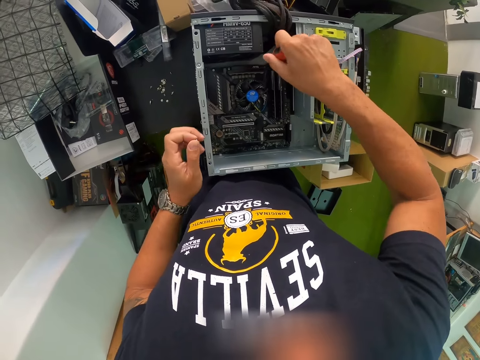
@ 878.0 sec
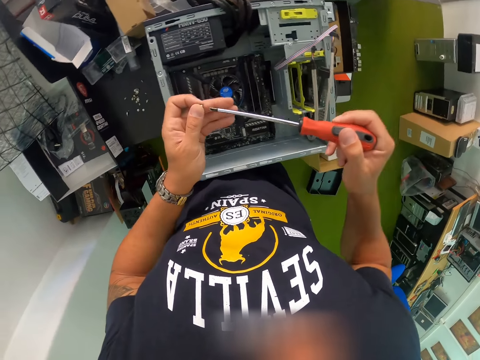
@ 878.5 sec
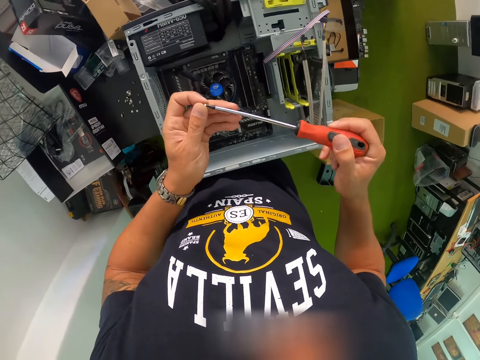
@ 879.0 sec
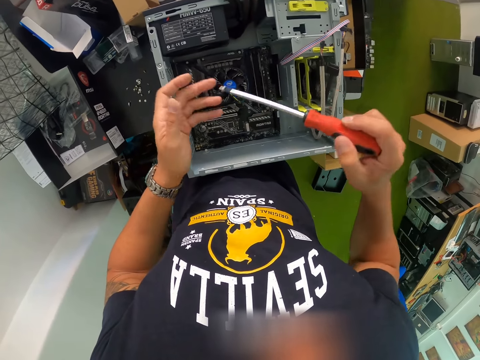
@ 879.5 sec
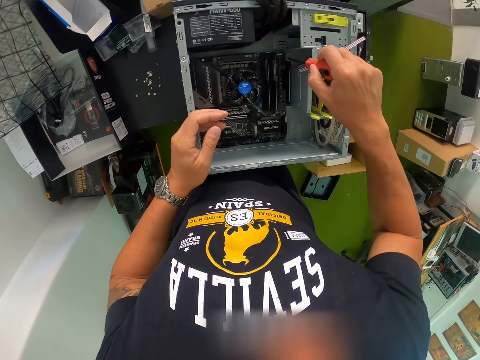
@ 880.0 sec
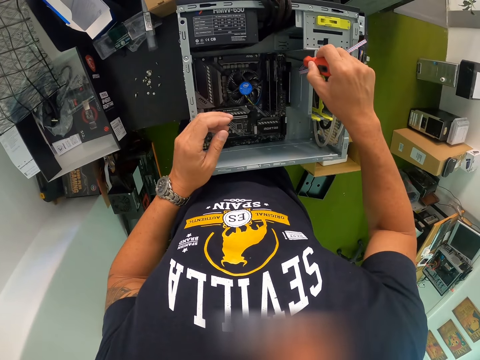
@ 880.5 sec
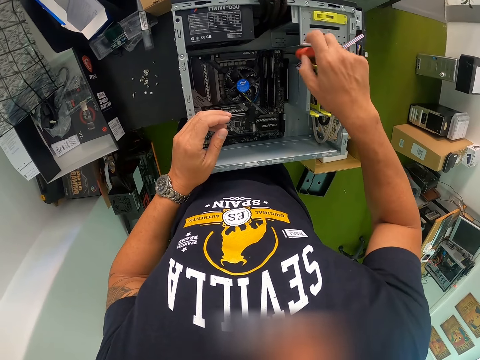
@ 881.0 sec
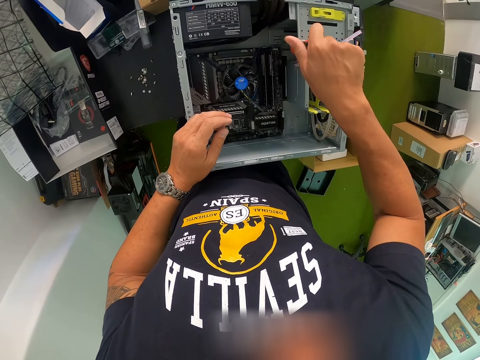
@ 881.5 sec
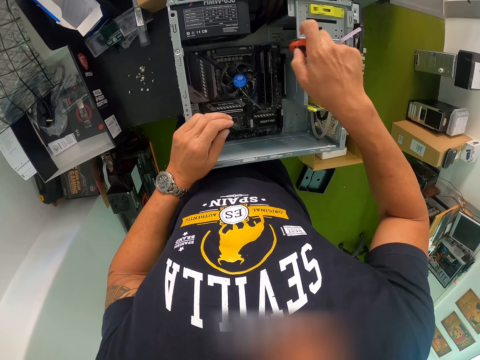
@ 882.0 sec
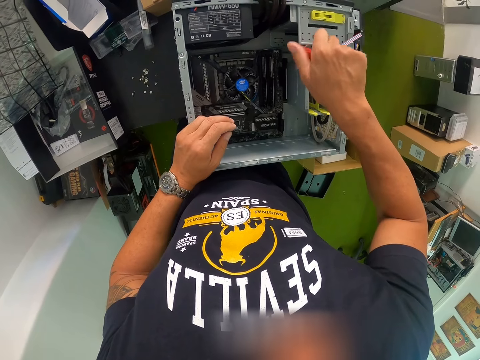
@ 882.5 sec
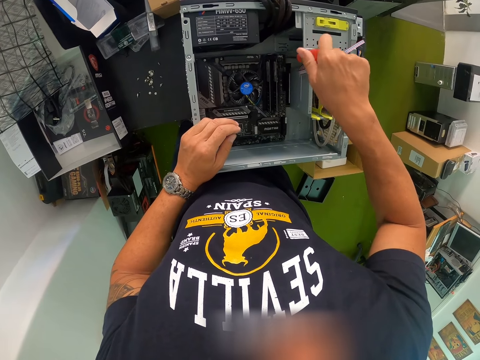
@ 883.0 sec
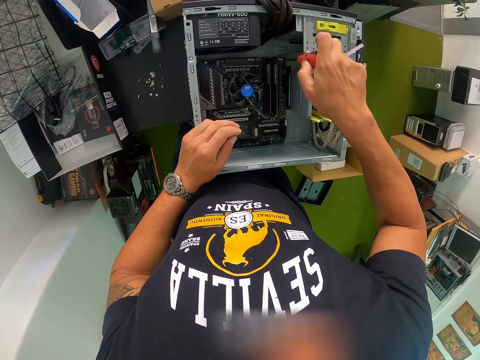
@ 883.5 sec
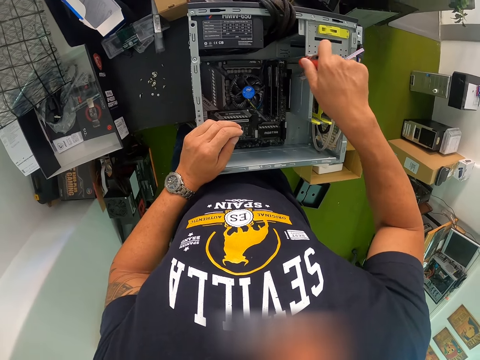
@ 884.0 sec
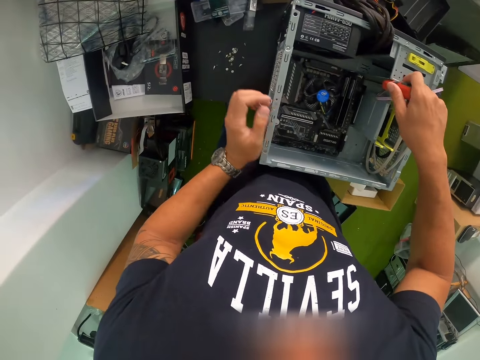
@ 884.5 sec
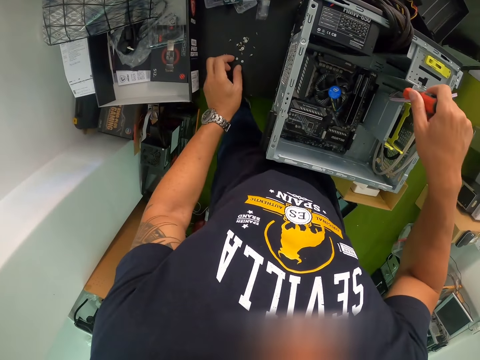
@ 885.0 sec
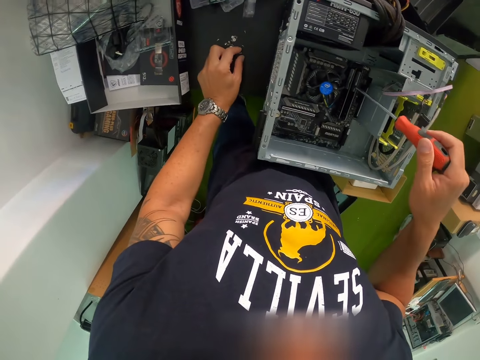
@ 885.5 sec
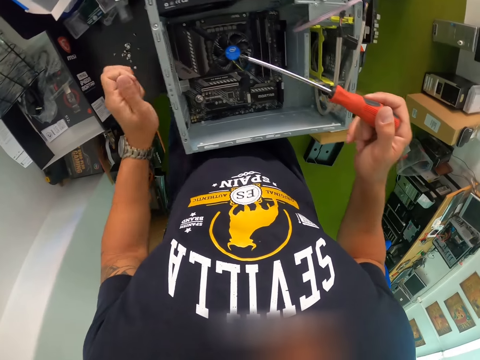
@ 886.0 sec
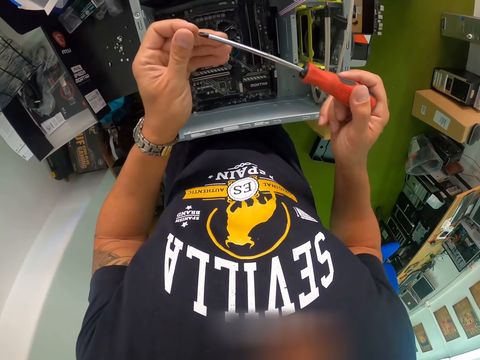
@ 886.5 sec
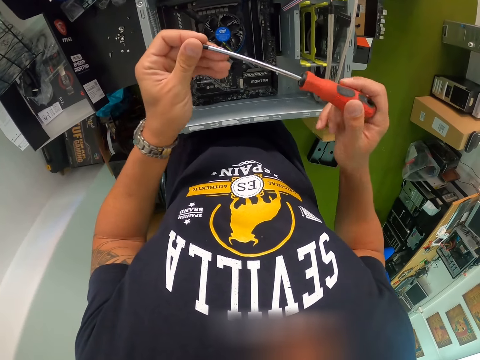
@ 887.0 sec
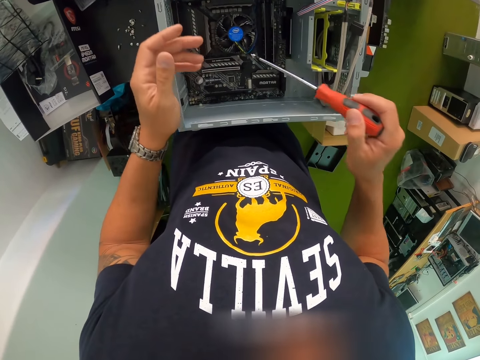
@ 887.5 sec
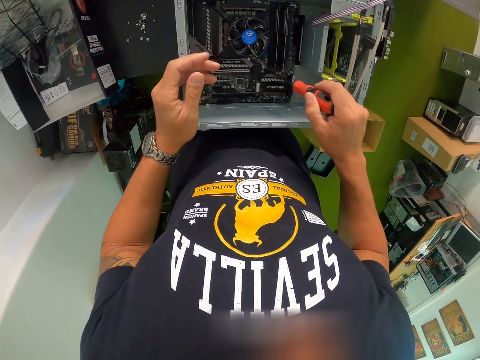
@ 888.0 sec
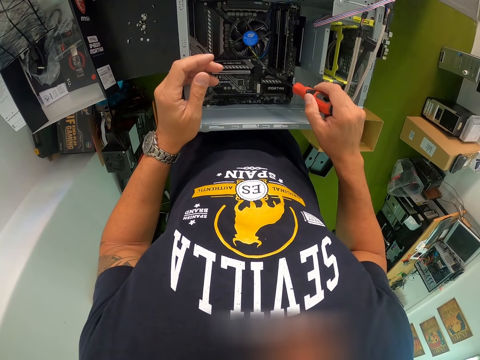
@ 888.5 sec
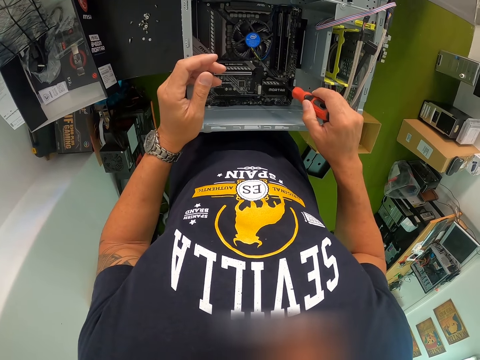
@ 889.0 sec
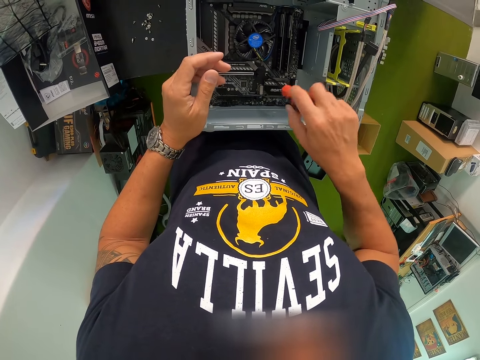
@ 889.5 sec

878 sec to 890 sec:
The camera wearer lifts the screwdriver from the motherboard with his right hand, places the screw on the tip of the screwdriver, and fastens the screw into the motherboard with the screwdriver in his right hand. He lifts the screwdriver from the motherboard with his right hand, picks a screw from the table with his left hand, places the screw on the tip of the screwdriver, and fastens the screw into the motherboard with the screwdriver in his right hand.

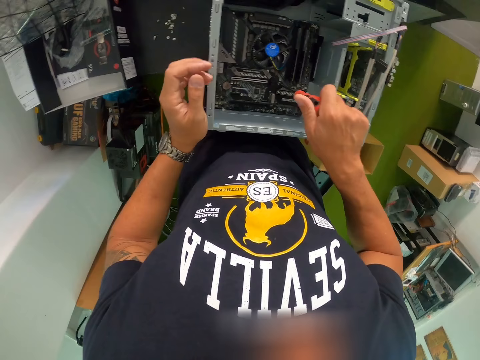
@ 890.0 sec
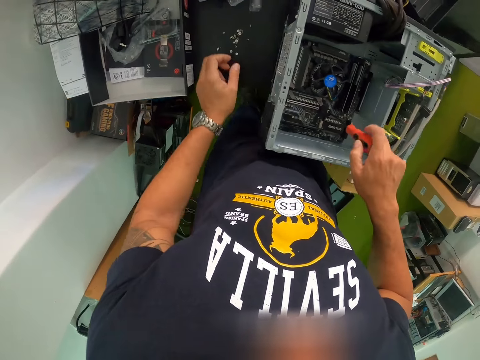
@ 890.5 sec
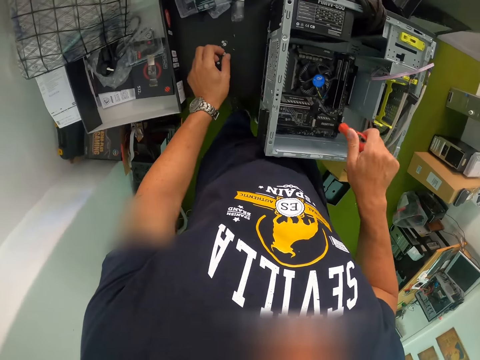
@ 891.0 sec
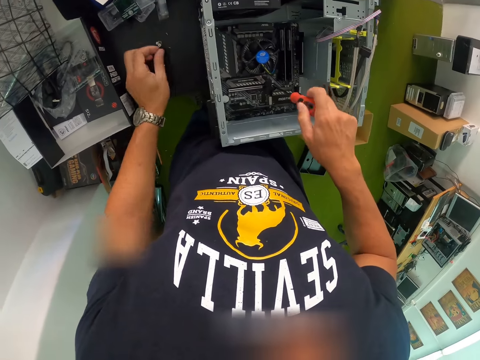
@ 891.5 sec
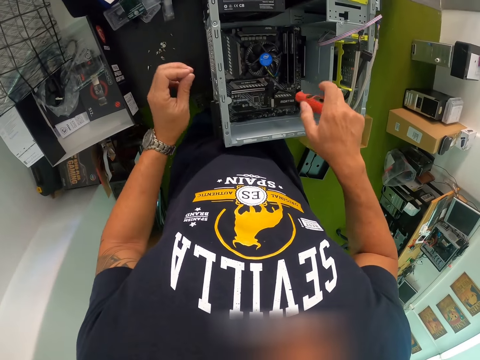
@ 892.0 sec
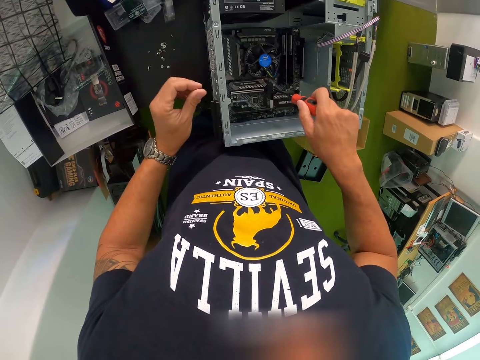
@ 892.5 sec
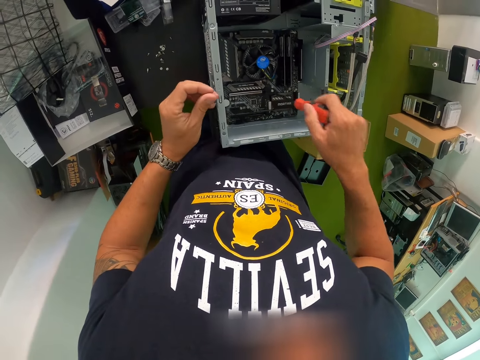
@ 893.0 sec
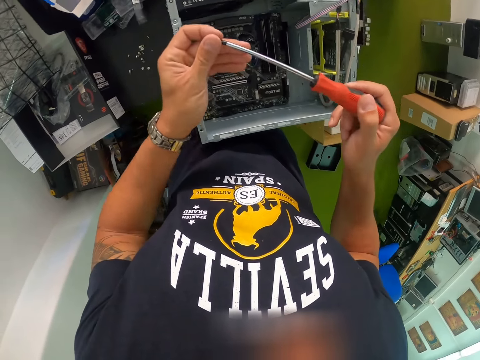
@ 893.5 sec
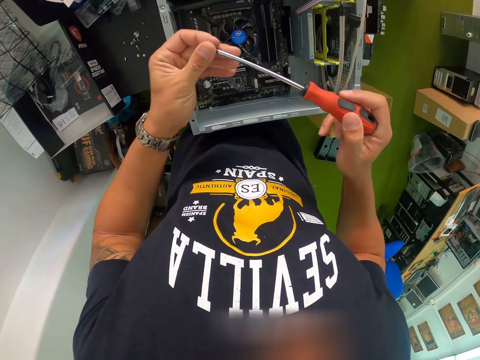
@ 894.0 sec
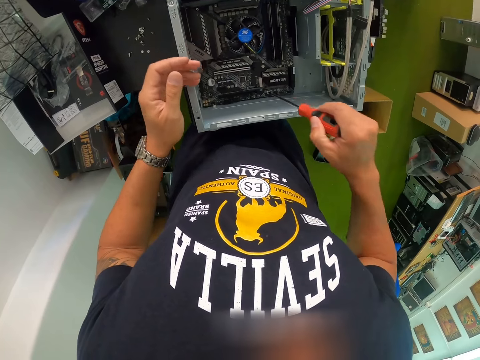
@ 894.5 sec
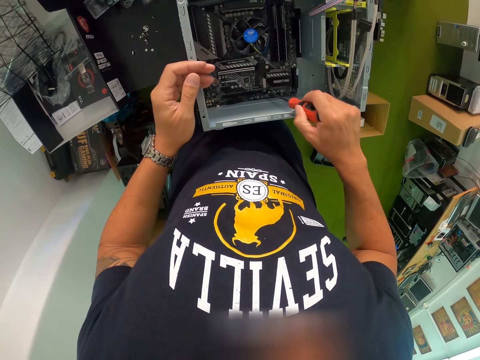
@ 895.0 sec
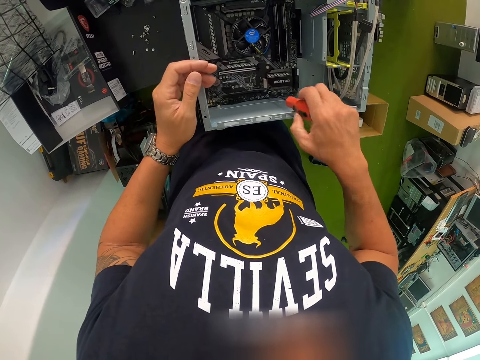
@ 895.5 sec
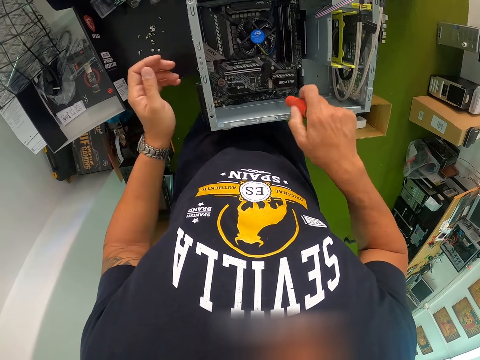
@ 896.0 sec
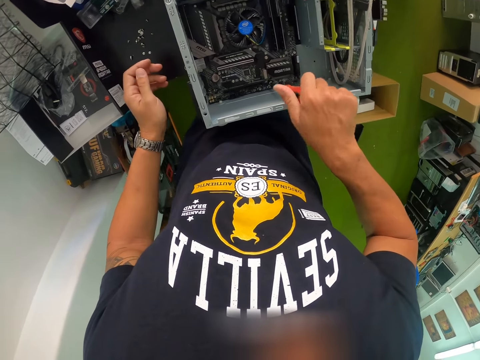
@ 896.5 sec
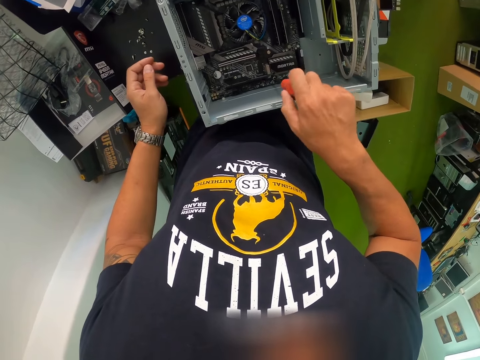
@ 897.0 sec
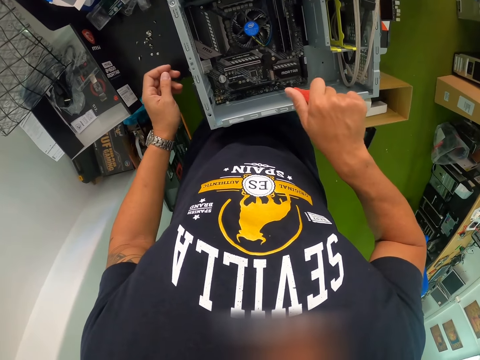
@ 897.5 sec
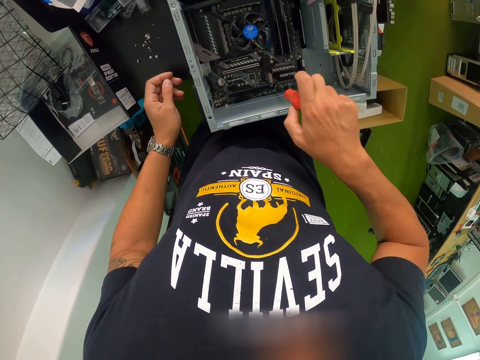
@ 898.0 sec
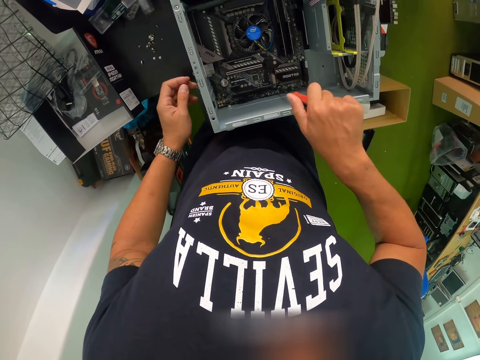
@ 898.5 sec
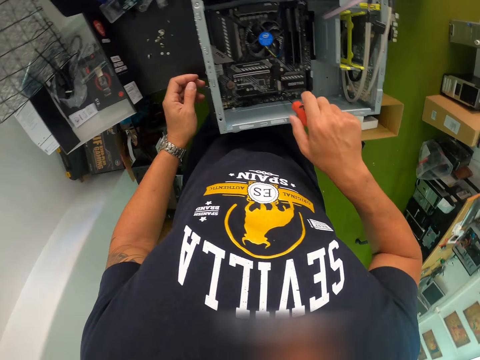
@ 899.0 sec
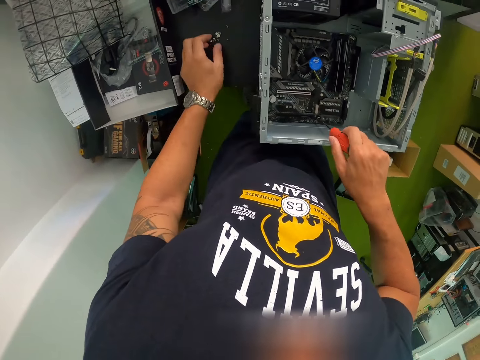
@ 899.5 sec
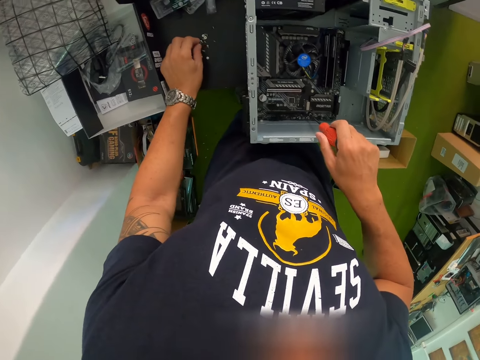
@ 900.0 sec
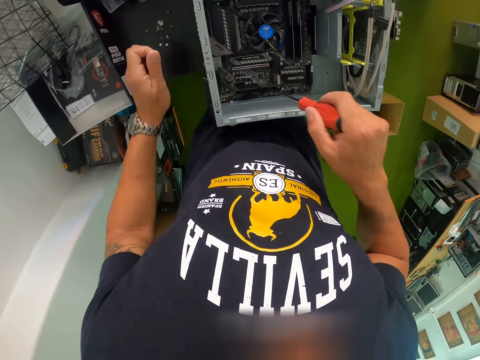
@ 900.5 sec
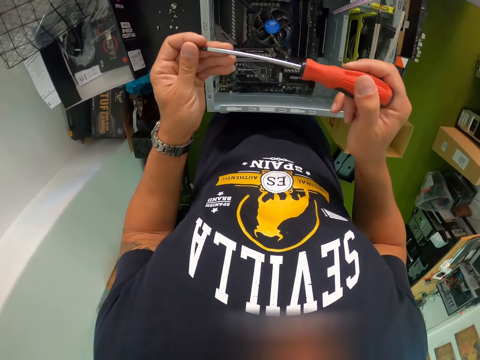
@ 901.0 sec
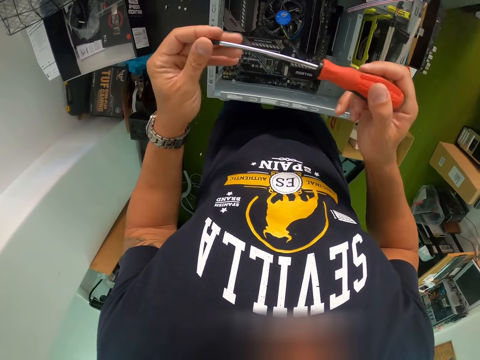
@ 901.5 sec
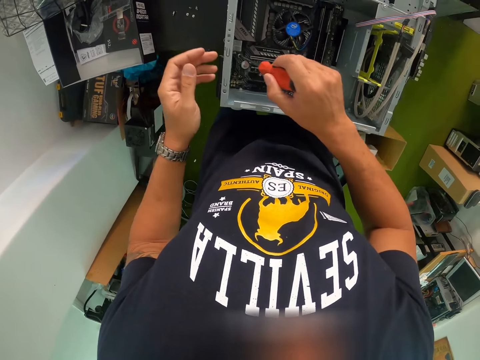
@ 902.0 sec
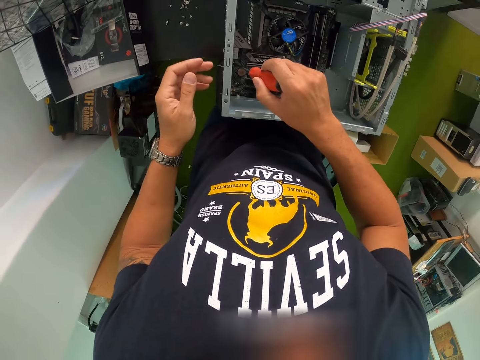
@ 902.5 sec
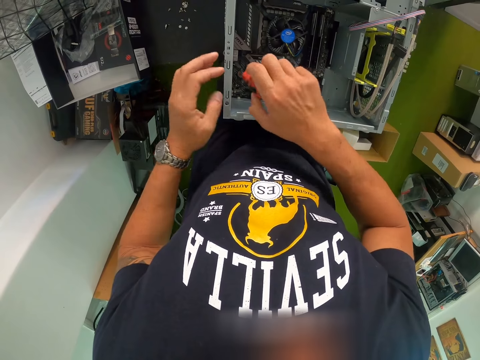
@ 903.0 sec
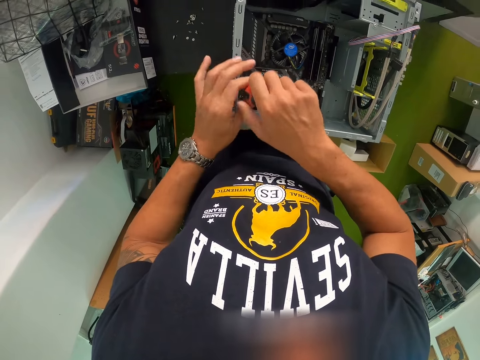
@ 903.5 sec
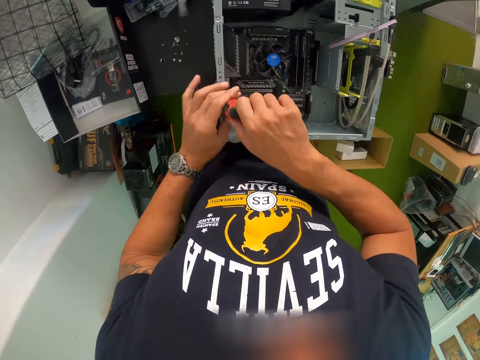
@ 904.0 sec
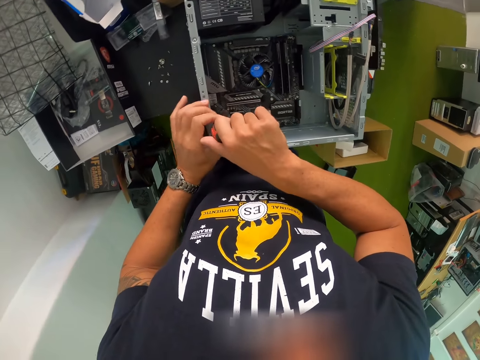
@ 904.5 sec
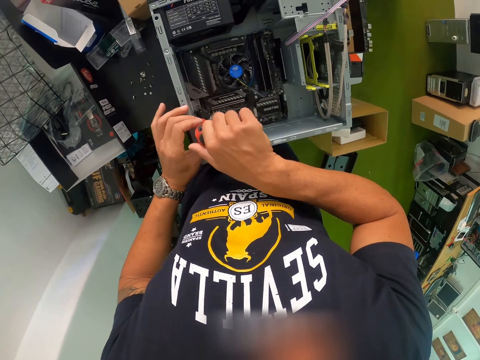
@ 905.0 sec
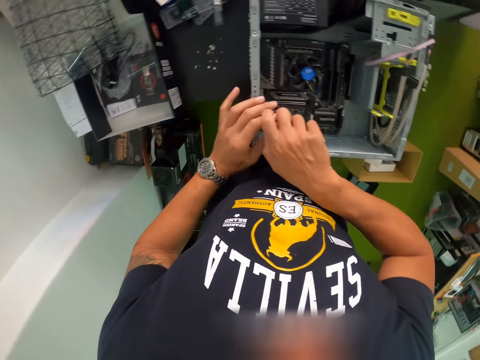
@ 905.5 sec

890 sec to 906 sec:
The camera wearer picks a screw from the table with his left hand. He lifts the screwdriver from the motherboard with his right hand, places the screw on the tip of the screwdriver, and fastens the screw into the motherboard with the screwdriver in his right hand. He picks a screw from the table with his left hand. He holds the bolt with his left hand. He lifts the screwdriver from the motherboard with his right hand, places the screw on the tip of the screwdriver, and fastens the screw into the motherboard with the screwdriver in his right hand.
